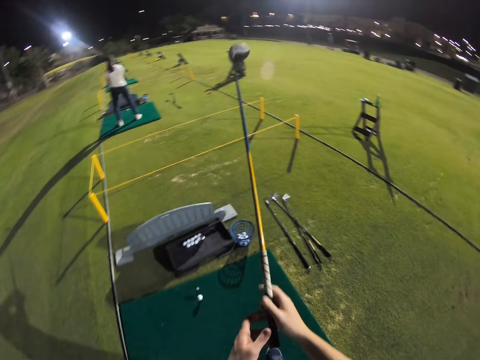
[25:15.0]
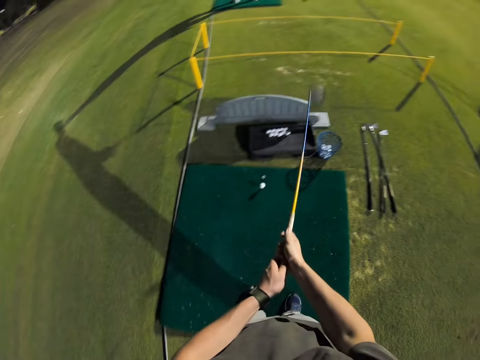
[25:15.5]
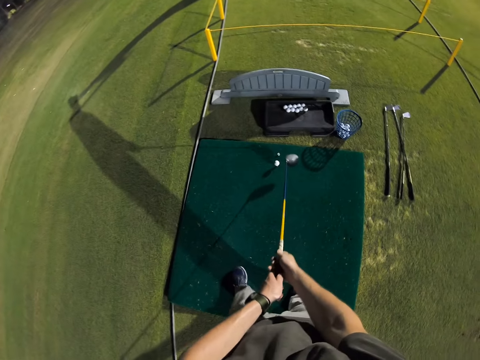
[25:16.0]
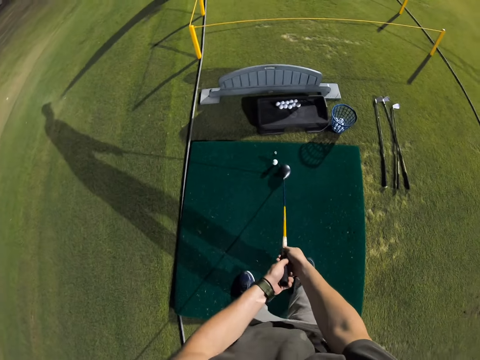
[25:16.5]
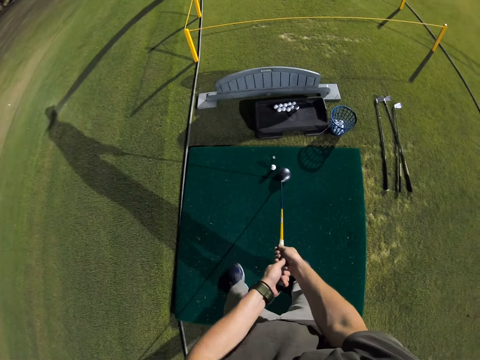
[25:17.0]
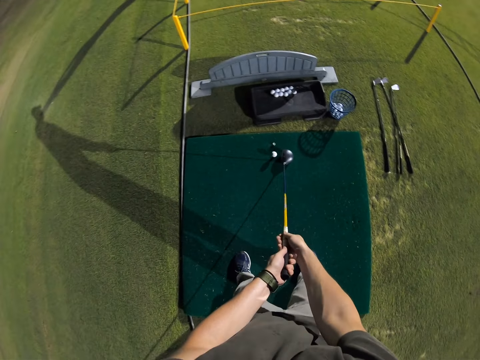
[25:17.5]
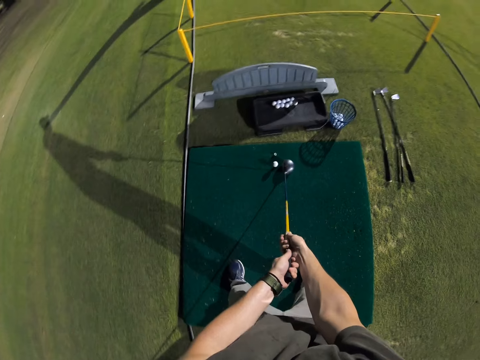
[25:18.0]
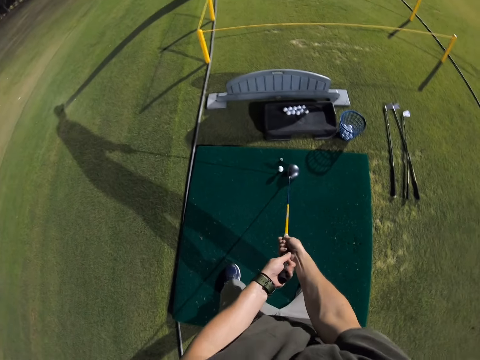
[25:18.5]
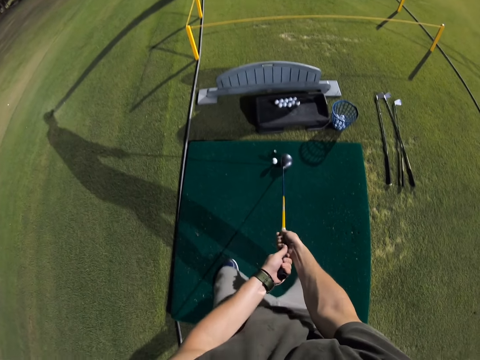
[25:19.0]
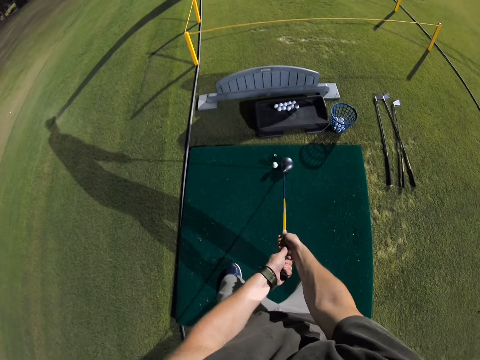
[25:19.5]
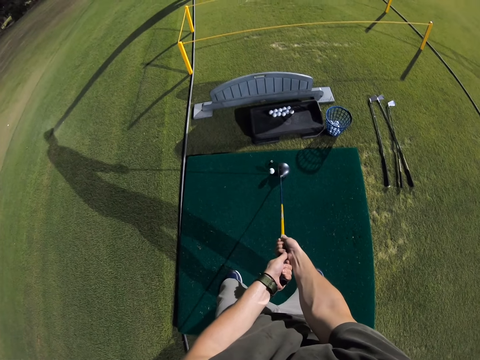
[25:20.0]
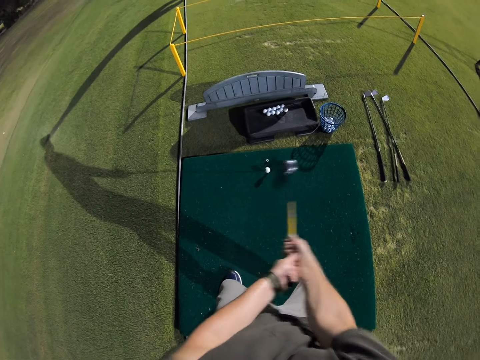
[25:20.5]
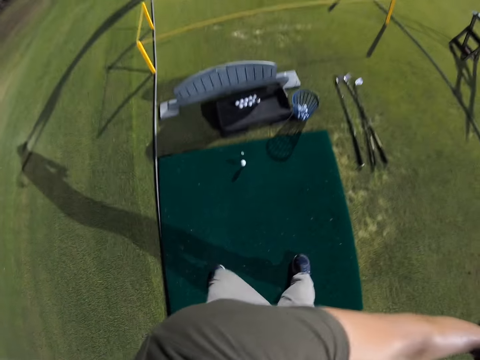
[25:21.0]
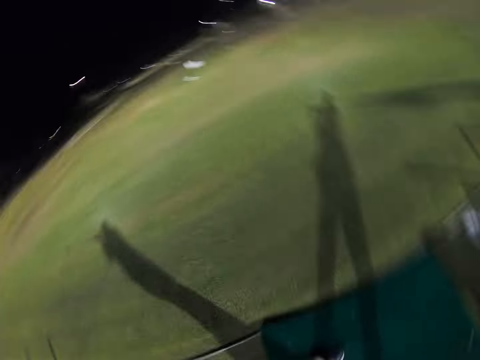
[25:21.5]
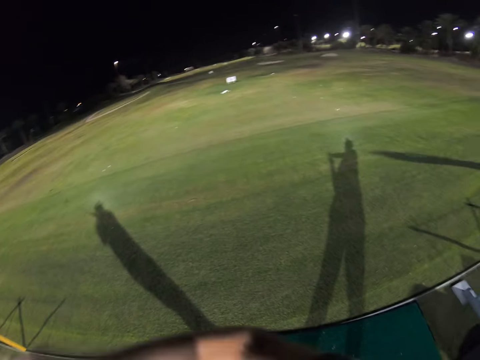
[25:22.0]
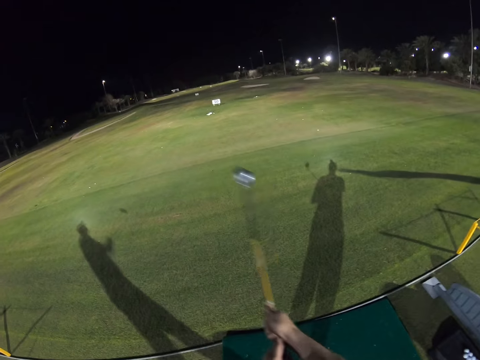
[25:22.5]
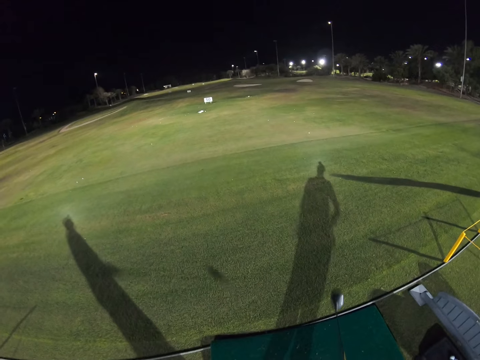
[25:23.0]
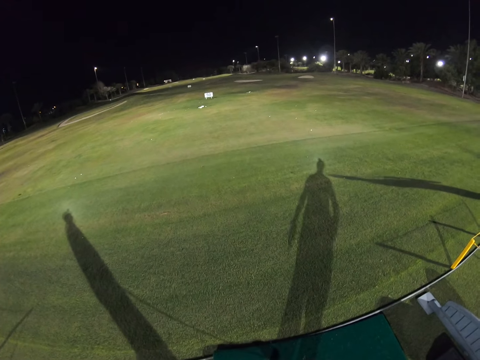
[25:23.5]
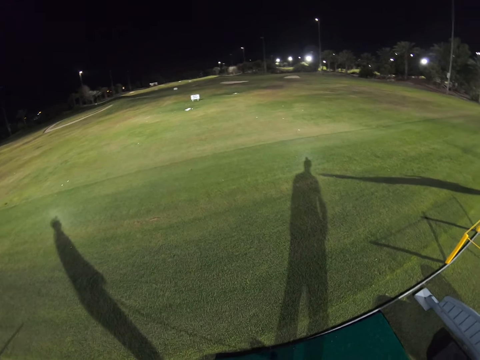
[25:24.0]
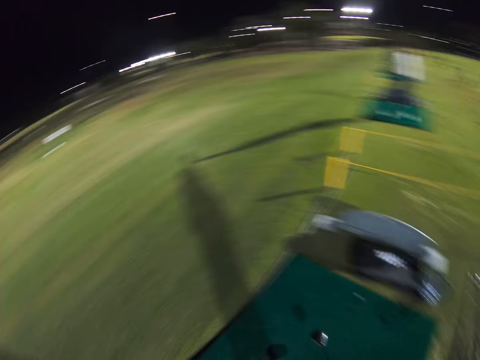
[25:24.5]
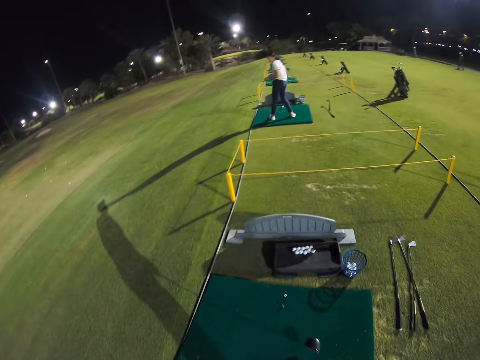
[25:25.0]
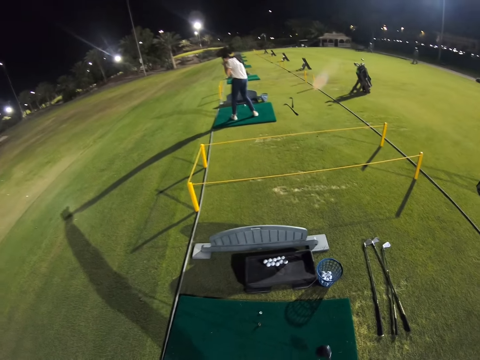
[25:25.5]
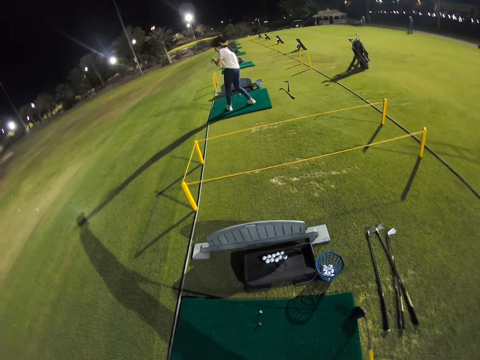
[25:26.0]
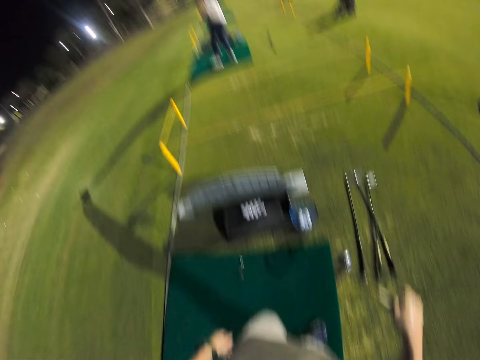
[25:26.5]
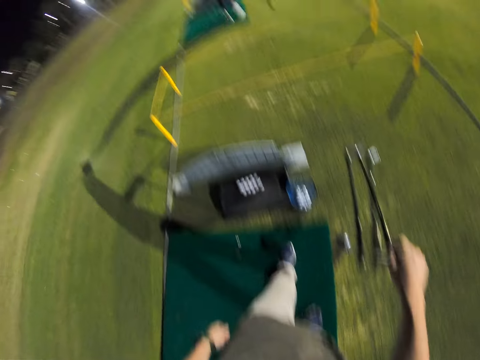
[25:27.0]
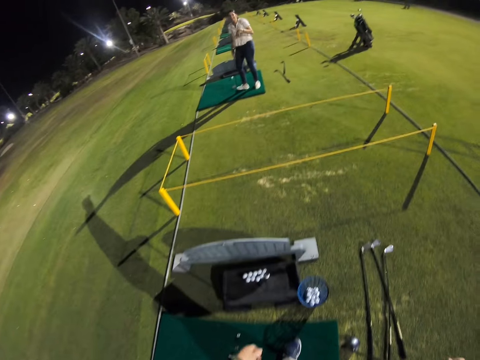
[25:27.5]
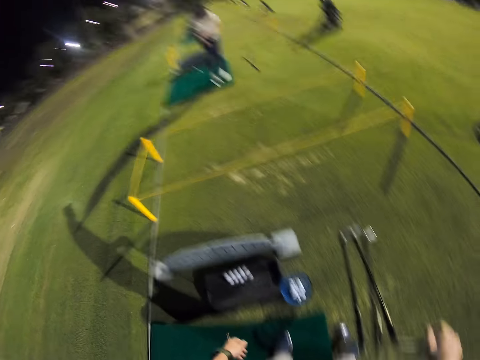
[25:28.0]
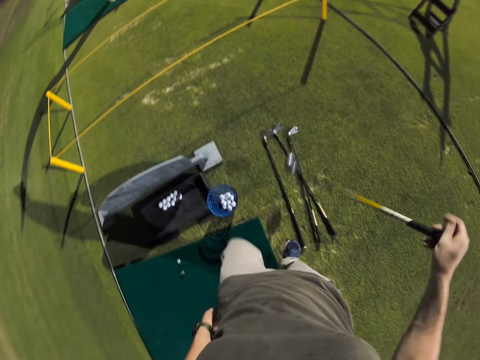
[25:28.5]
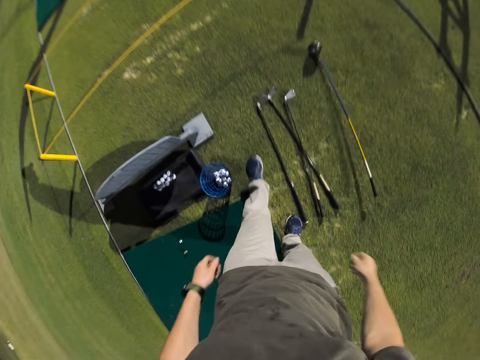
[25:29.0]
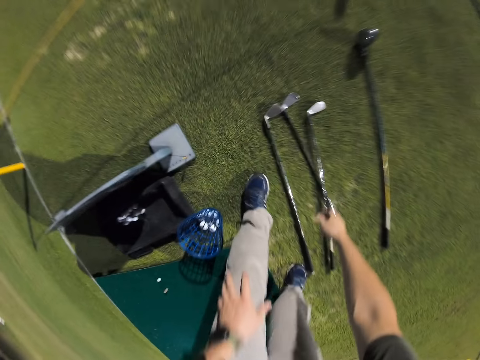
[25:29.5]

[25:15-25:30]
The camera wearer raises the golf club. They point the golf club towards the golf ball. They raise the golf club. They hit the golf ball with the golf club. They look around. They walk around. They throw down the golf club.

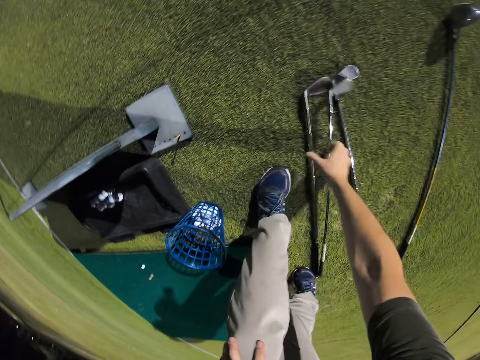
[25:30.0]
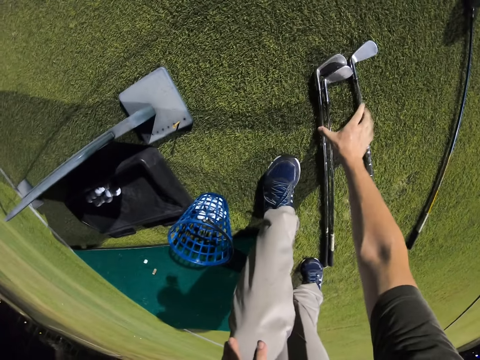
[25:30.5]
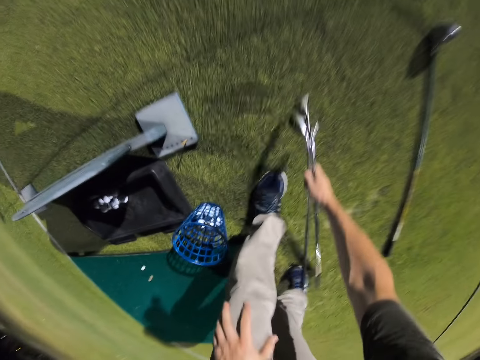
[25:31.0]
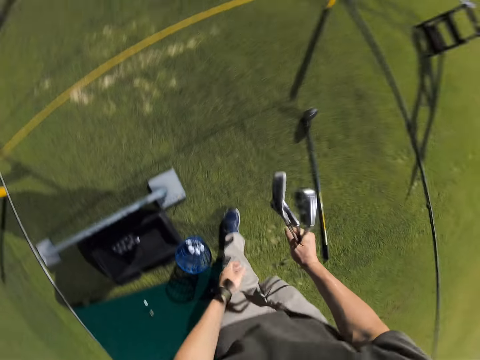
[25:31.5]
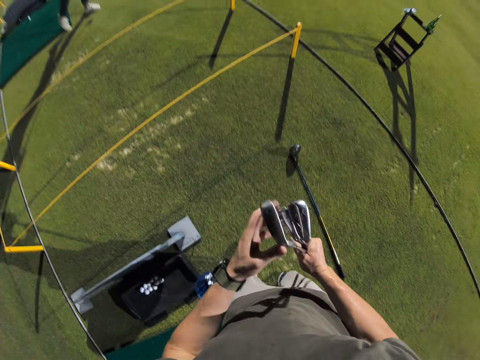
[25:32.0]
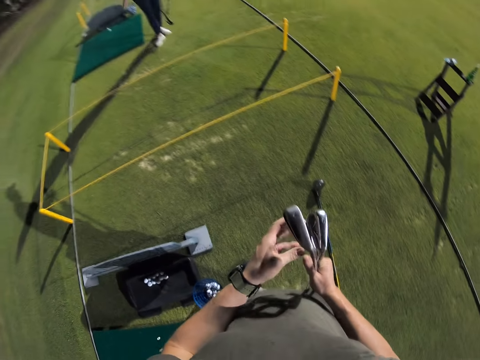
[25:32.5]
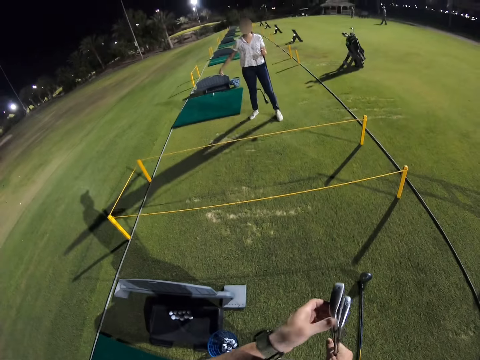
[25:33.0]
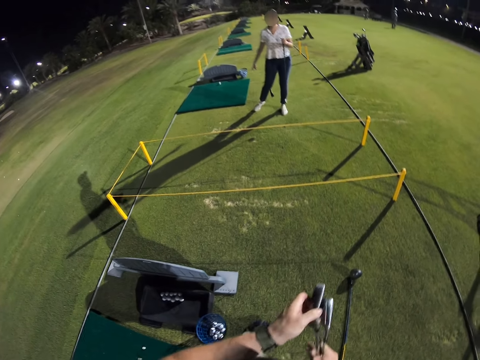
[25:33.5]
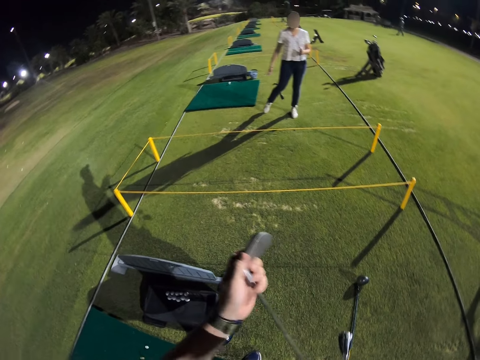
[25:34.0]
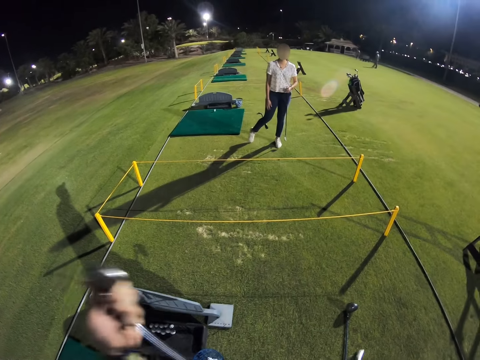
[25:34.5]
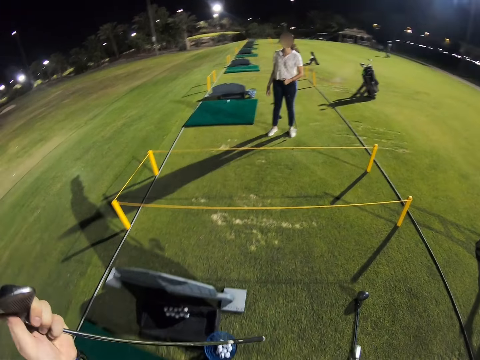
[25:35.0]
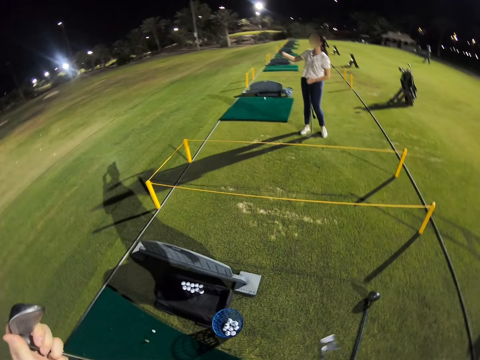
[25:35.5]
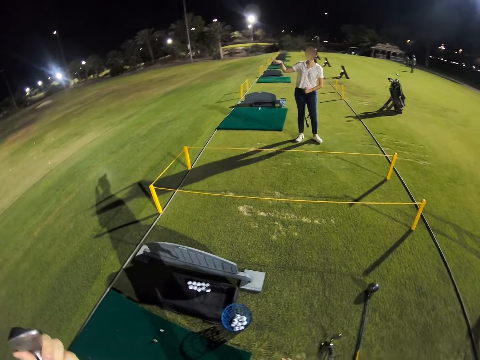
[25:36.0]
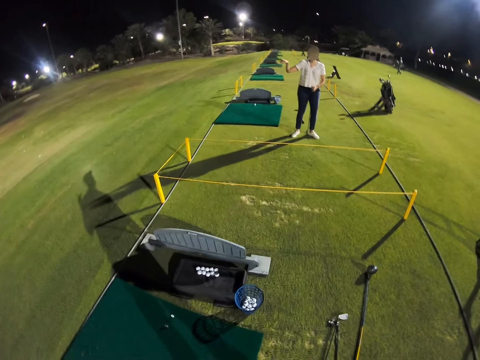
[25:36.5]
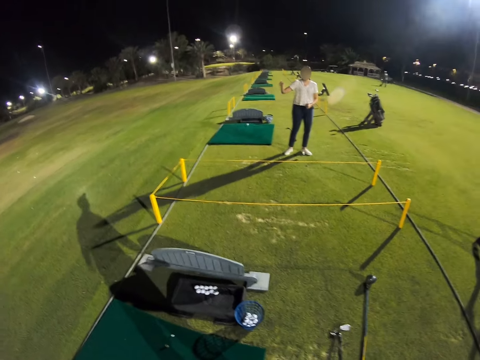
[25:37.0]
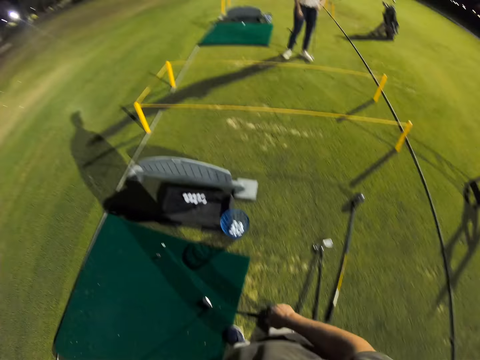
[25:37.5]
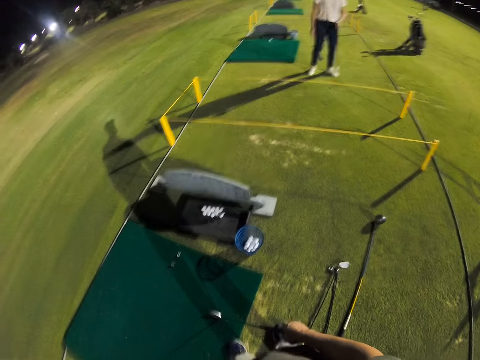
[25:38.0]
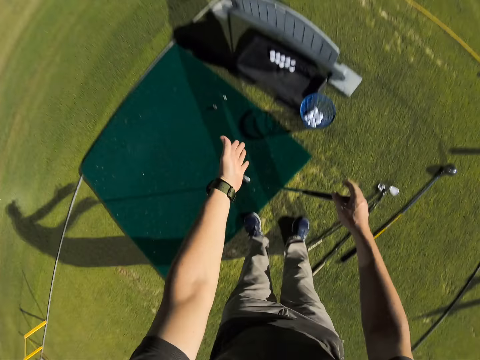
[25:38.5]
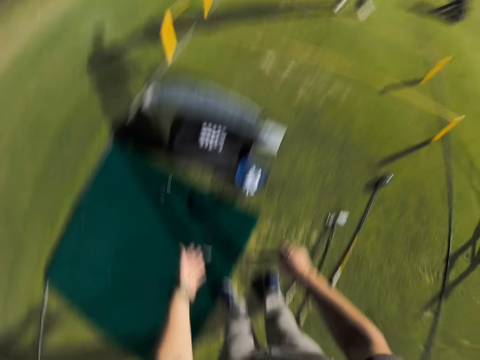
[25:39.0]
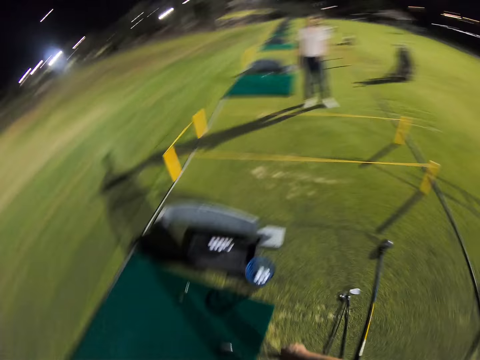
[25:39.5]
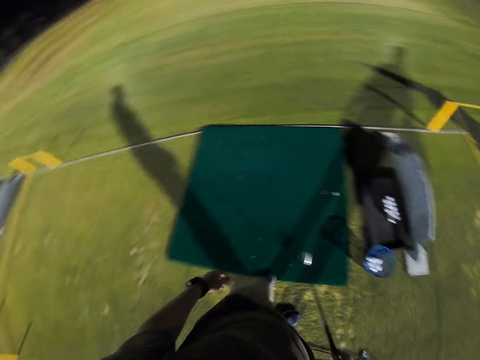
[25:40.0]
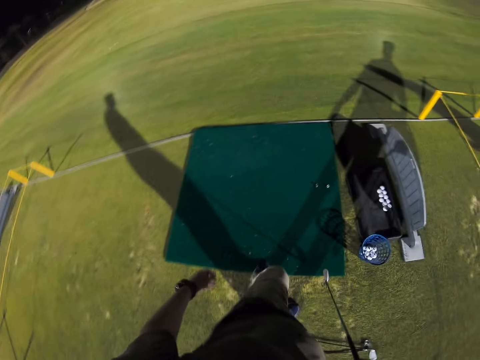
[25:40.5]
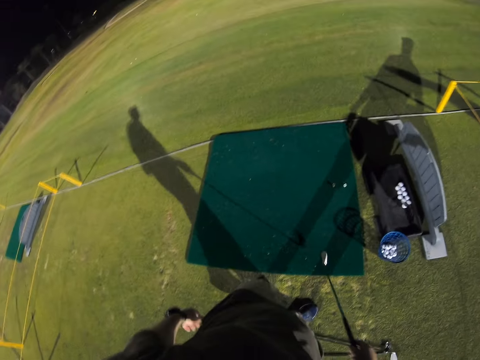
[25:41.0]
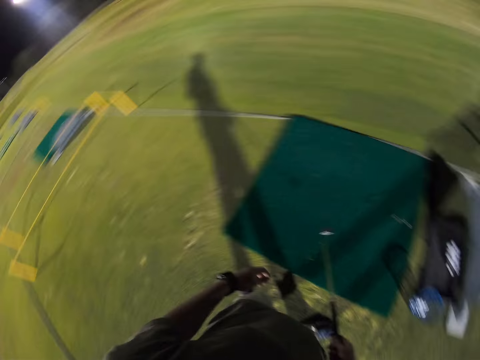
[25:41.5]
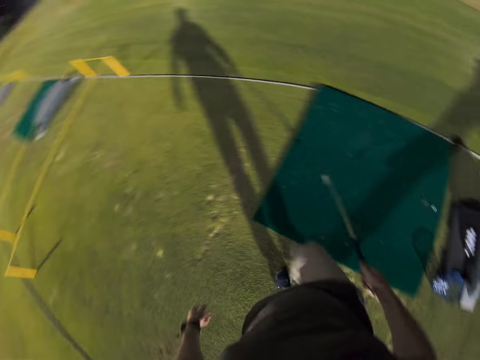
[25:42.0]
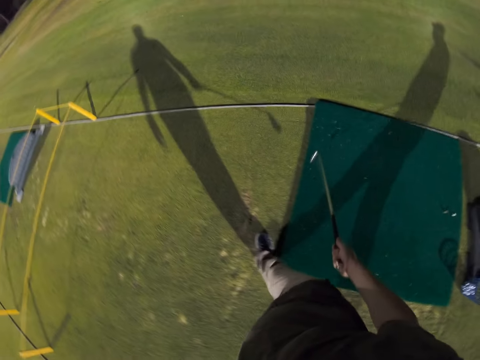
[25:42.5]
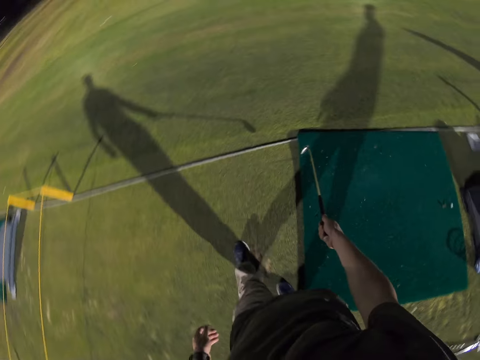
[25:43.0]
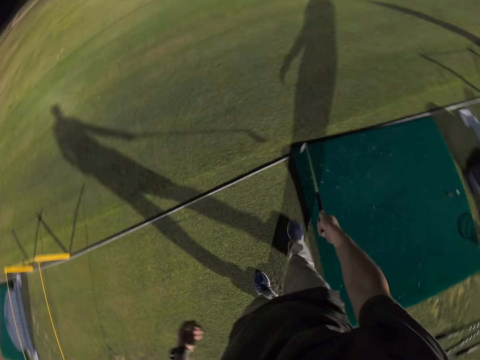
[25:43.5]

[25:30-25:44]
The camera wearer picks up the golf clubs. They arrange the golf clubs. They hold one golf club with the left hand. A woman talks to the camera wearer. The camera wearer looks around. They point fingers downwards. They walk around. They hold the golf club with the right hand.
